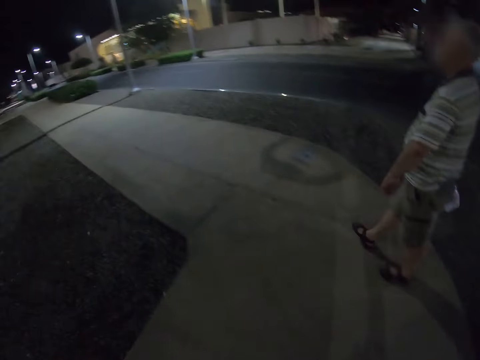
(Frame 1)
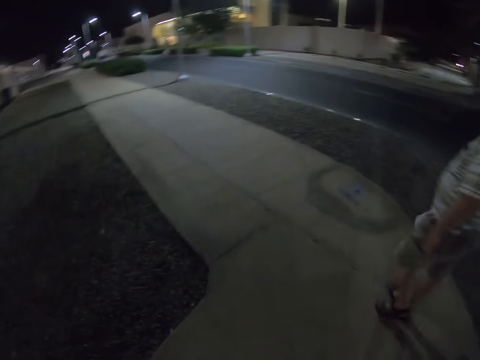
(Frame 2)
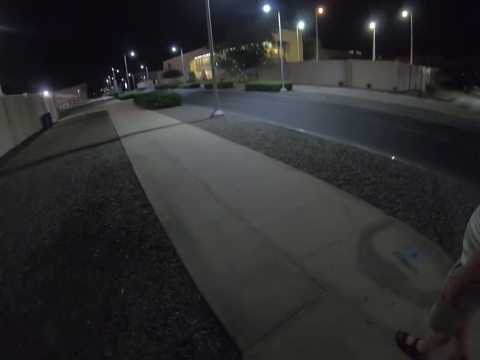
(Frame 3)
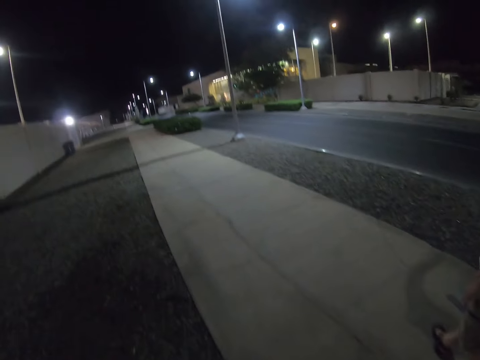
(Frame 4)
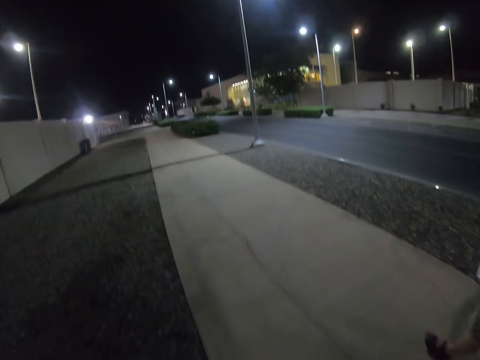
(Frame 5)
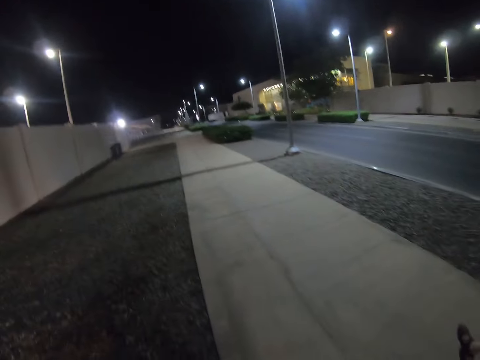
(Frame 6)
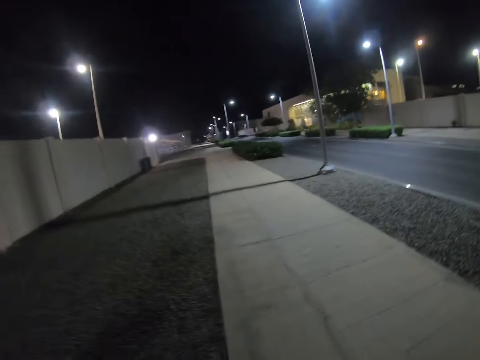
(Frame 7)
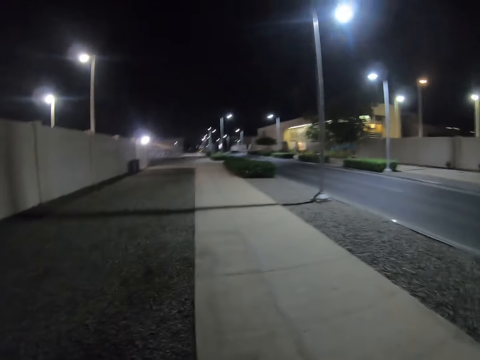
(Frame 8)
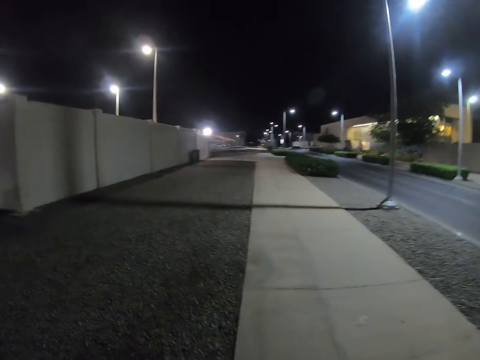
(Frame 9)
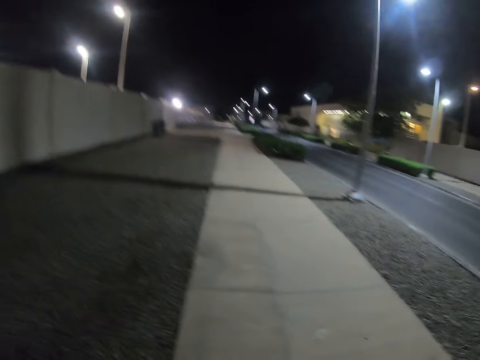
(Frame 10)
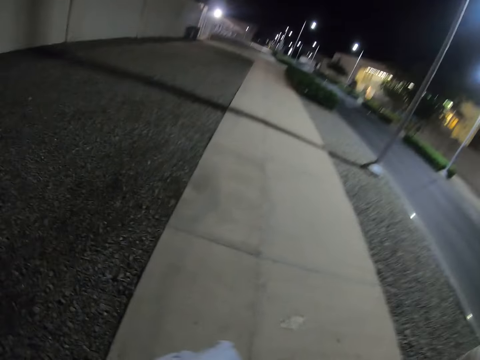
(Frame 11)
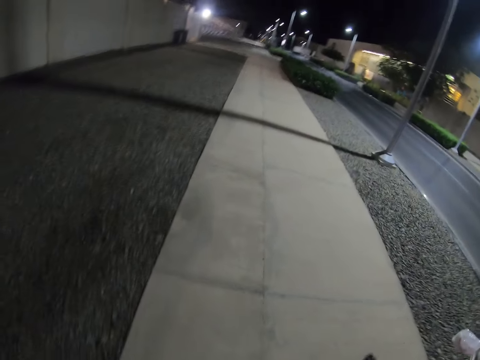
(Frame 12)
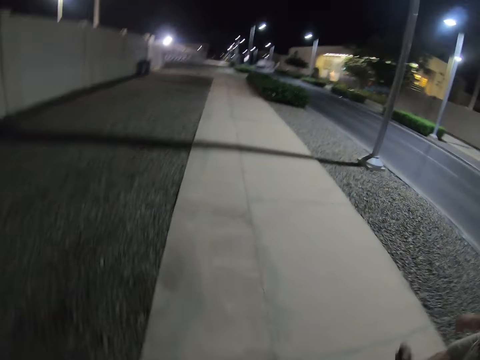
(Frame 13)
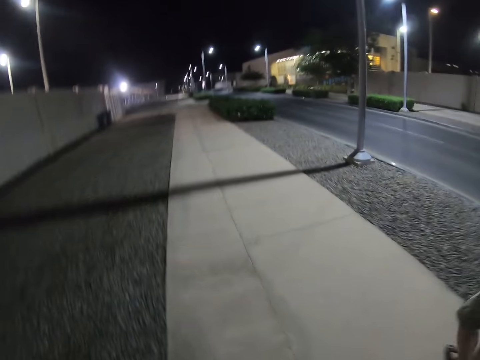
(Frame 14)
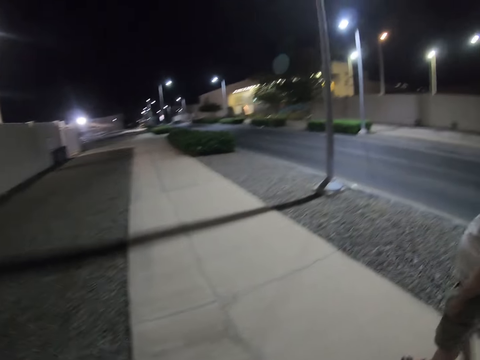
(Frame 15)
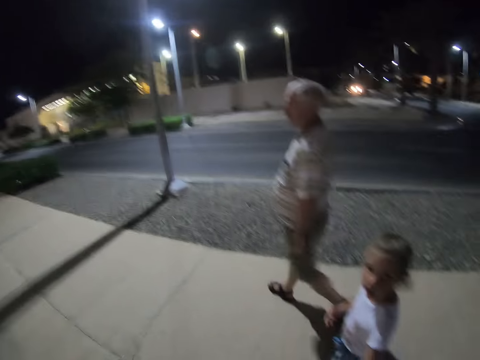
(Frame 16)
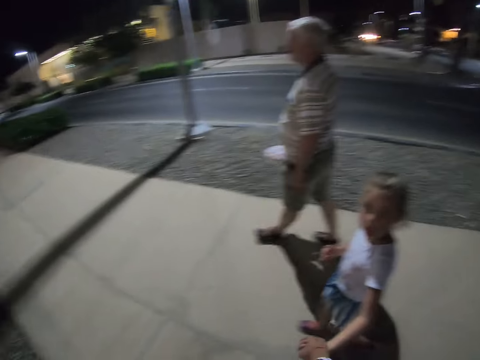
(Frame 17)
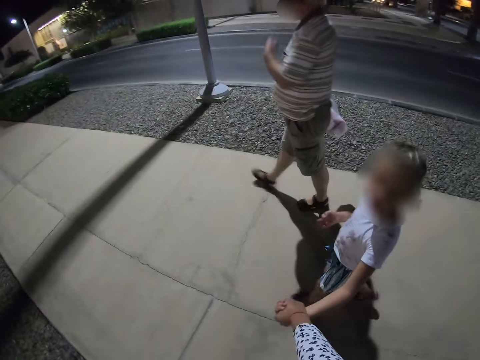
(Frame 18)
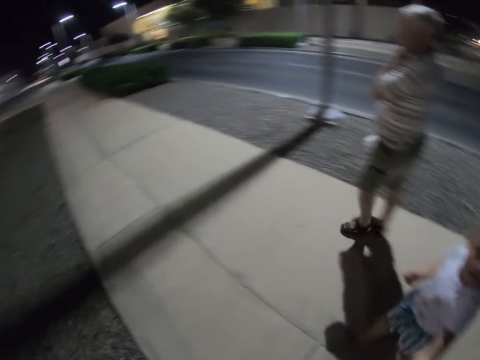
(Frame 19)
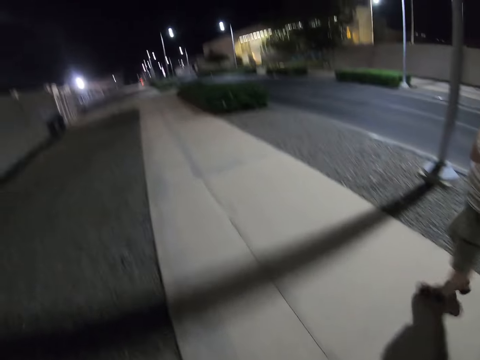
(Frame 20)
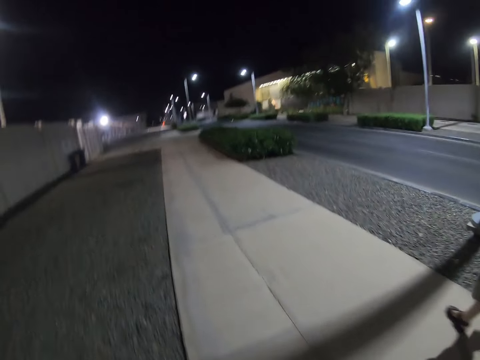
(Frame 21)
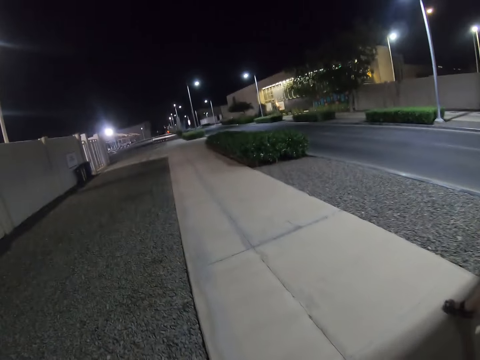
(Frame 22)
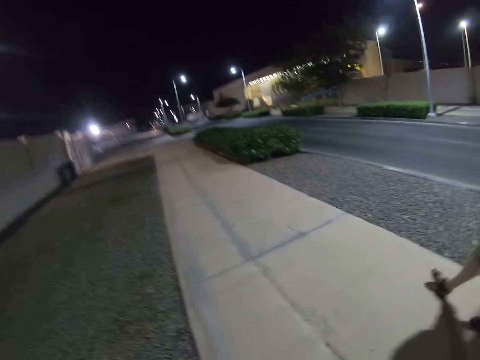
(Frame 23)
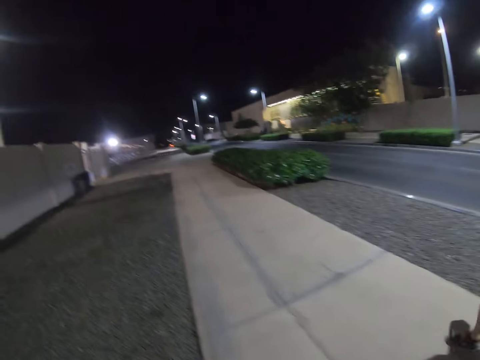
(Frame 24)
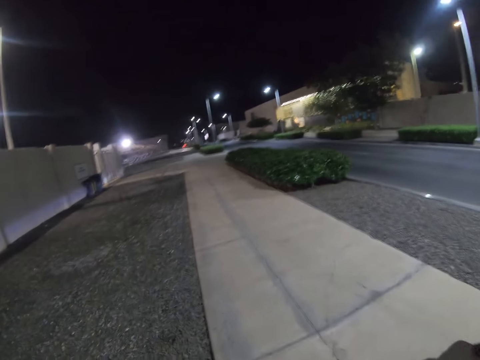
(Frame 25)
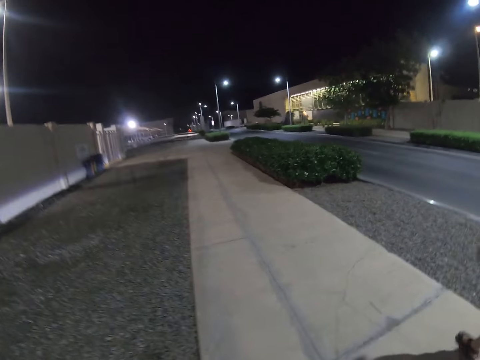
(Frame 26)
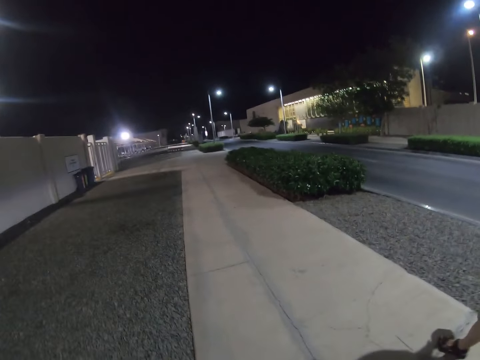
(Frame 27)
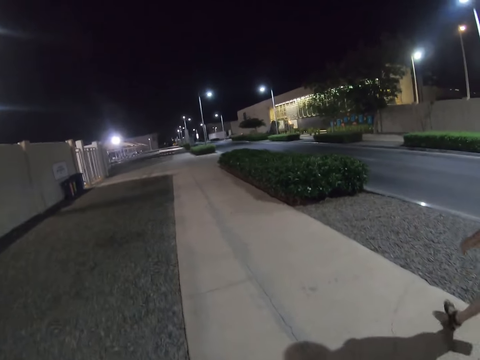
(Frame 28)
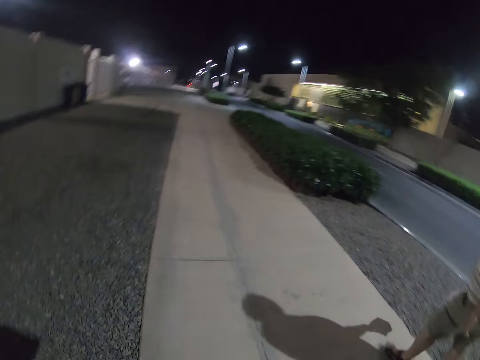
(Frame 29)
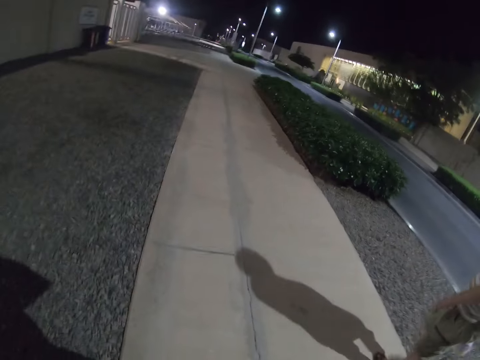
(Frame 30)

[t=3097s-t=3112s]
The camera wearer walks down the street. A kid stares at the camera wearer. The camera wearer walks down the street.

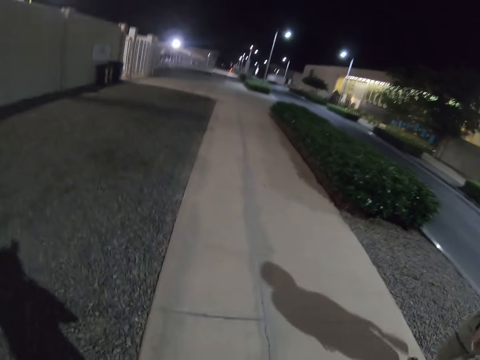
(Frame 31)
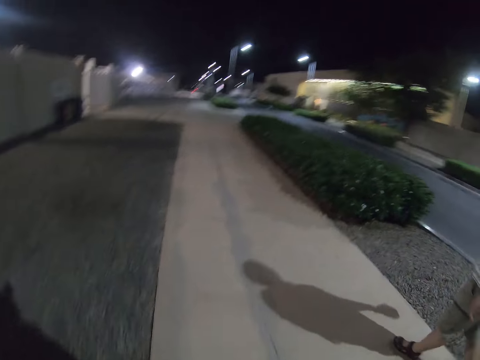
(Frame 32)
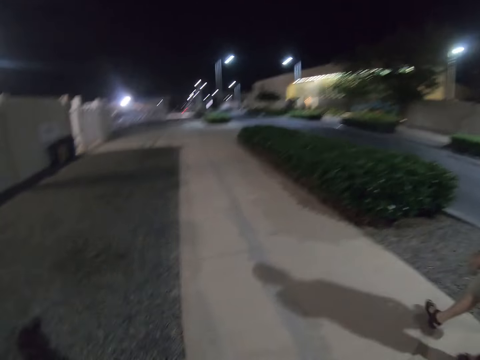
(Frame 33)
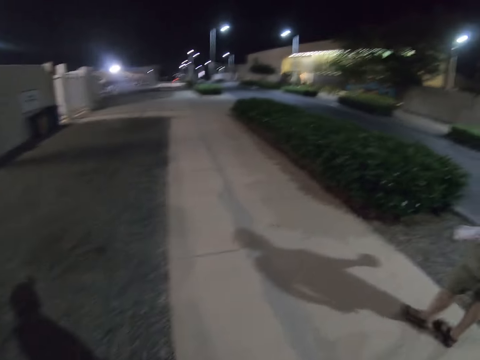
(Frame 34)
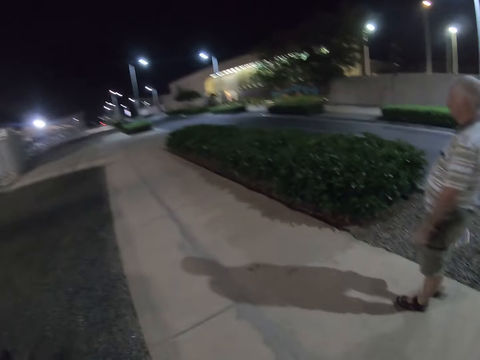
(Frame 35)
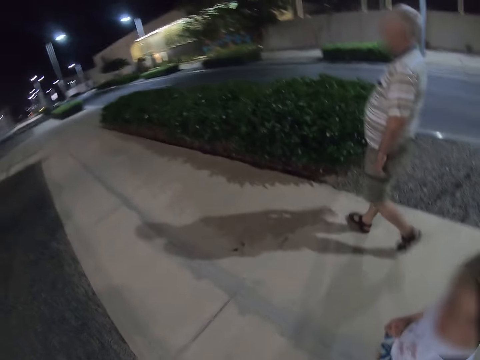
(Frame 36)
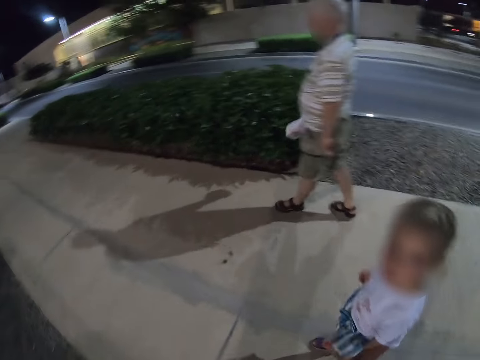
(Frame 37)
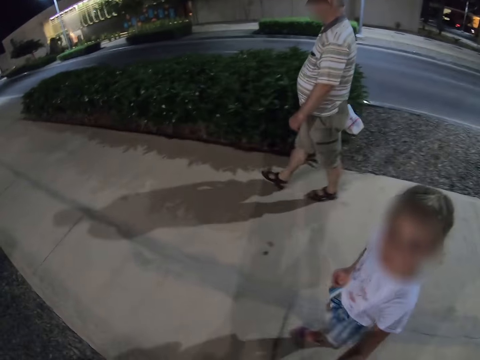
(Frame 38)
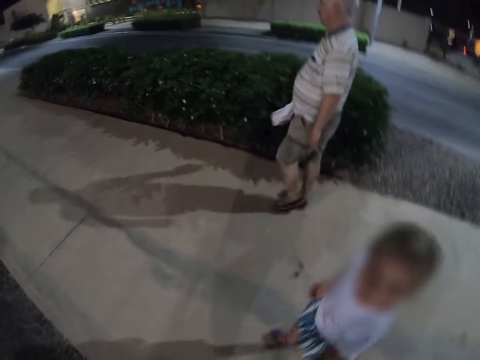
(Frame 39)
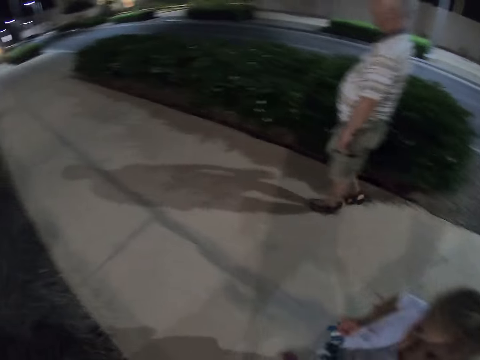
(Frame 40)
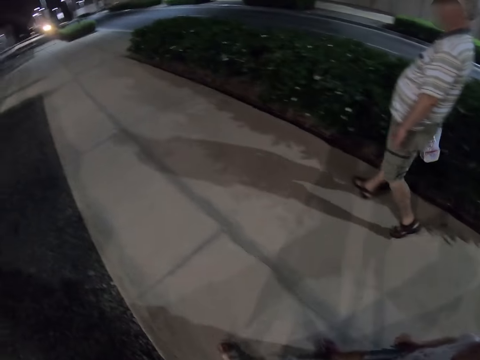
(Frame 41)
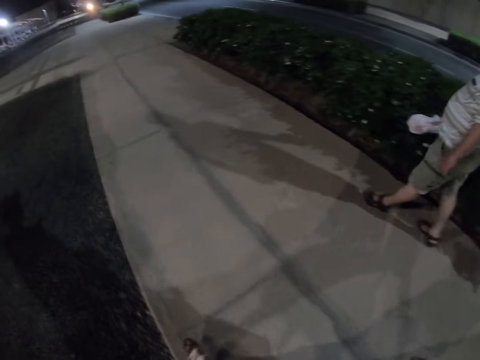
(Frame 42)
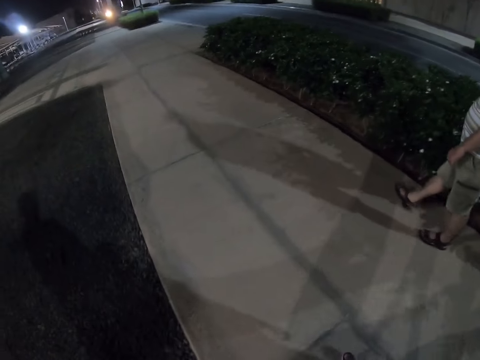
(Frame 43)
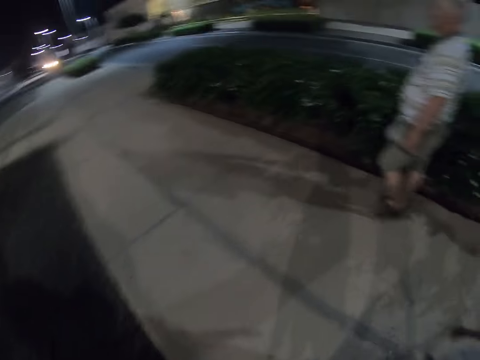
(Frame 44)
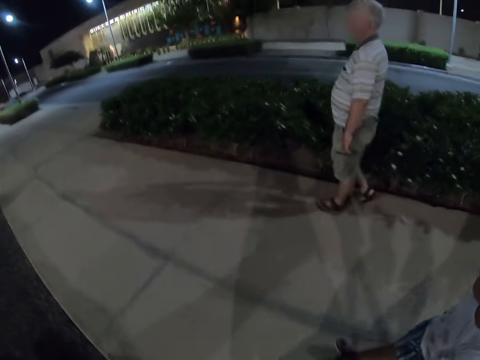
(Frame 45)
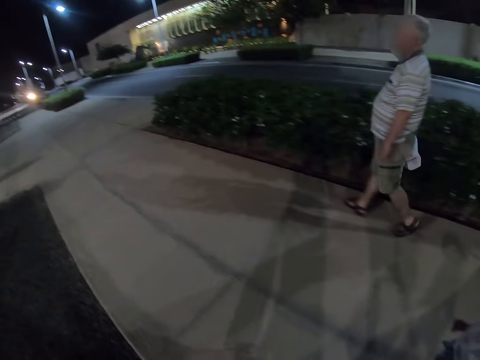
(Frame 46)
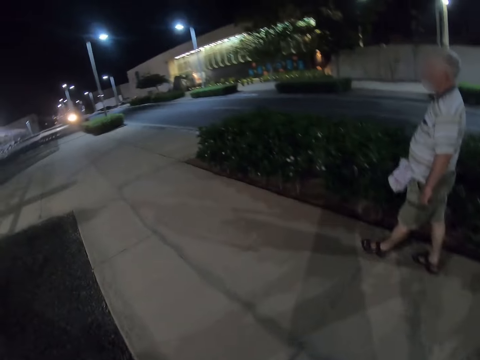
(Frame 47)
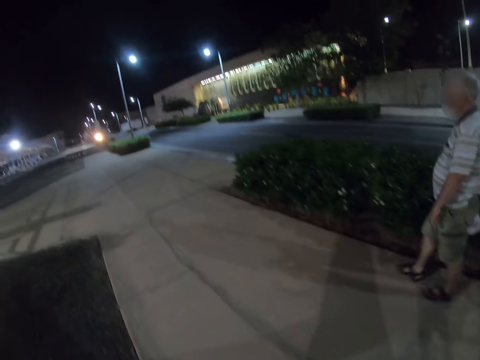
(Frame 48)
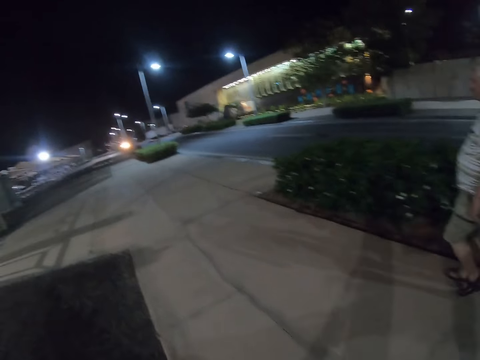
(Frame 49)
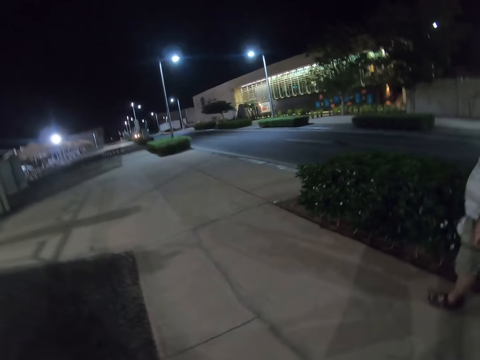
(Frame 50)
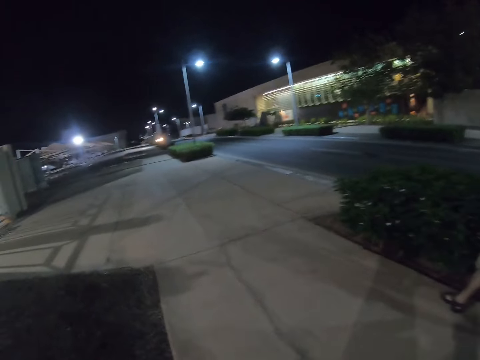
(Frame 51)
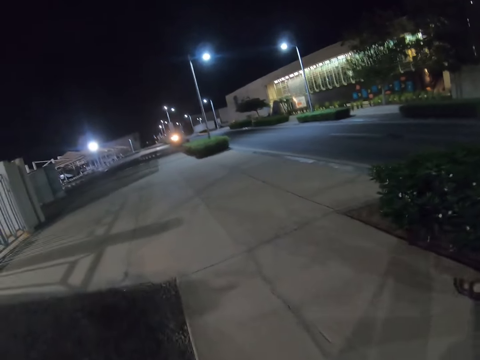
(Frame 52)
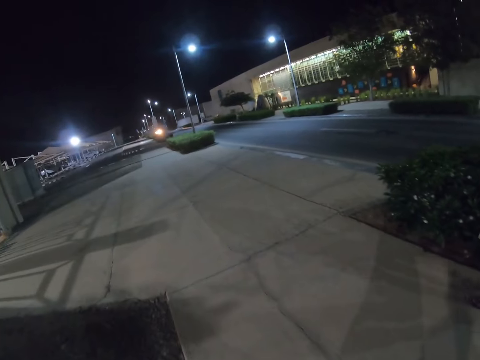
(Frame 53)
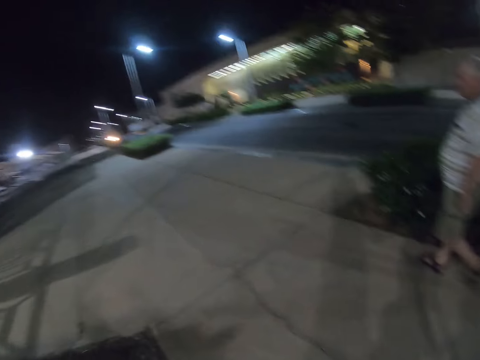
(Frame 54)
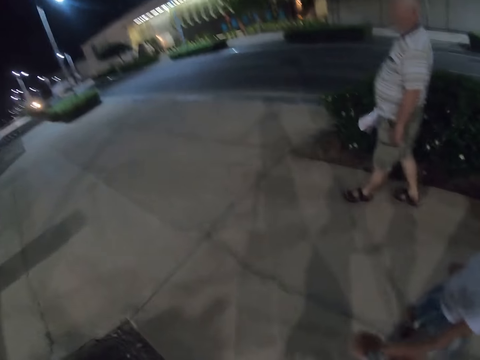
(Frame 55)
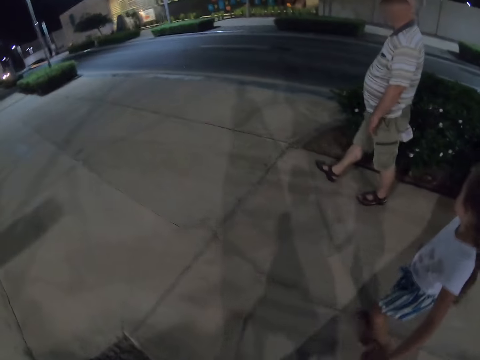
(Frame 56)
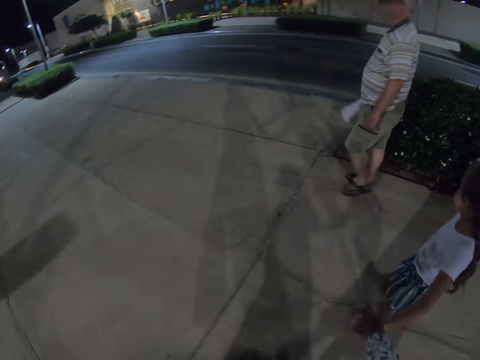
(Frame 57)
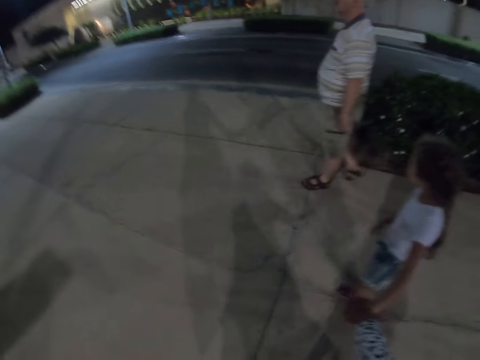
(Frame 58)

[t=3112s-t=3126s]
A person walks down the street.
